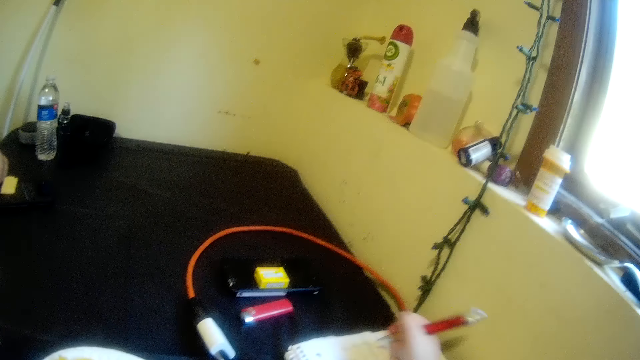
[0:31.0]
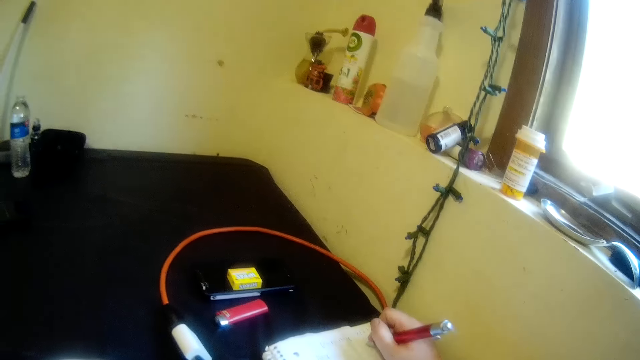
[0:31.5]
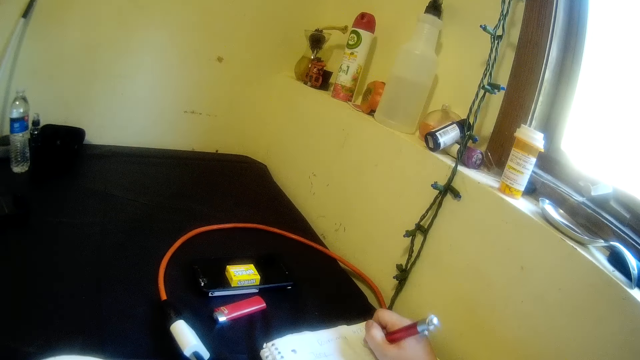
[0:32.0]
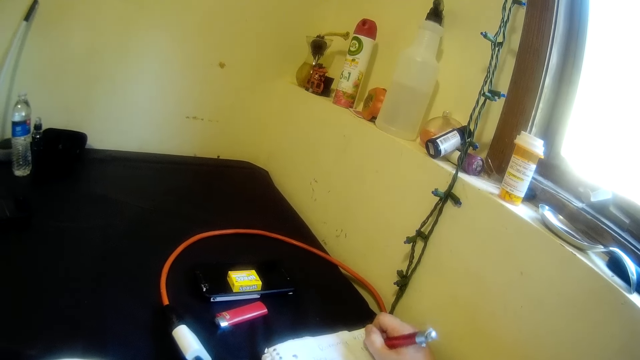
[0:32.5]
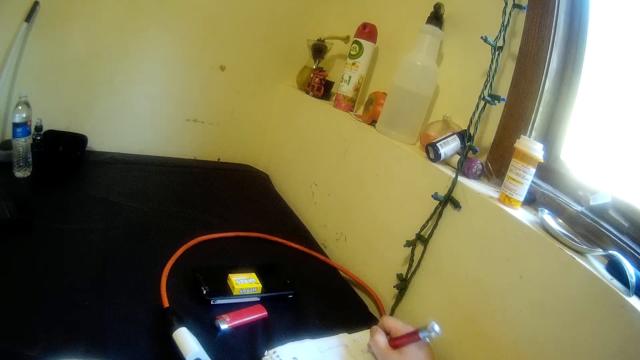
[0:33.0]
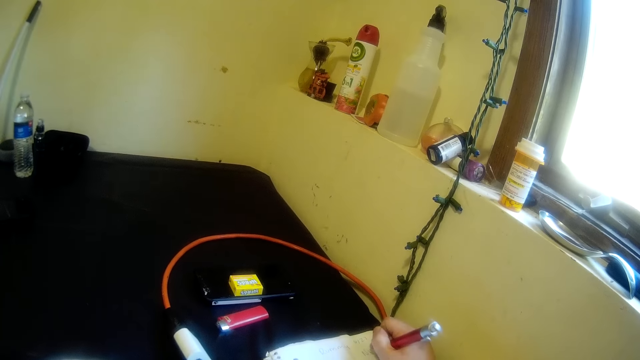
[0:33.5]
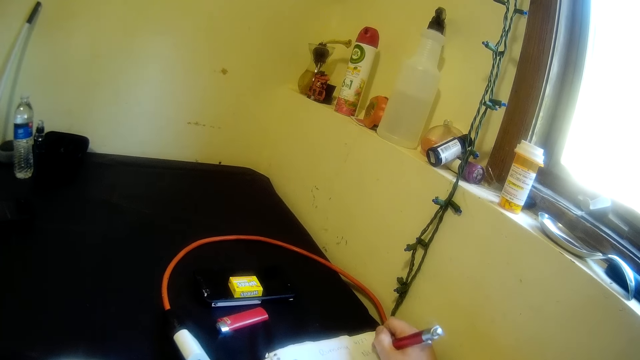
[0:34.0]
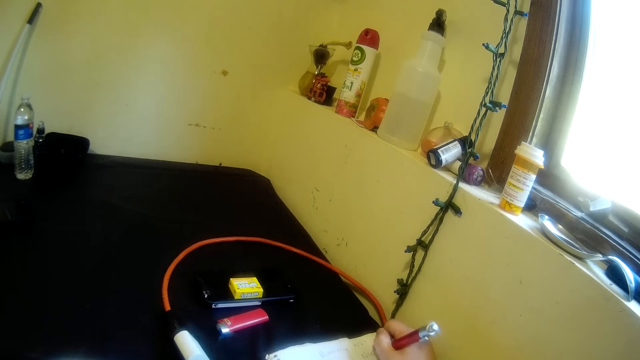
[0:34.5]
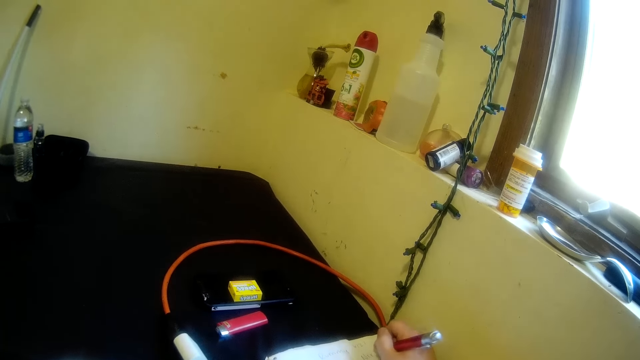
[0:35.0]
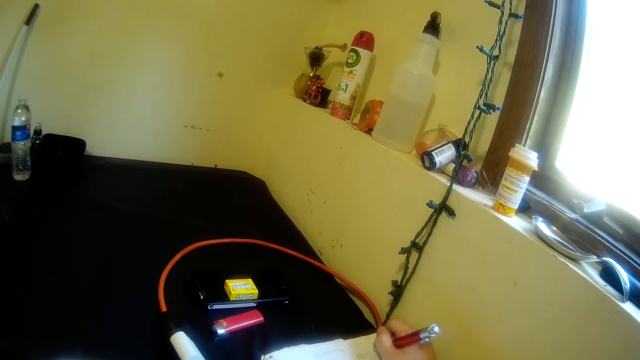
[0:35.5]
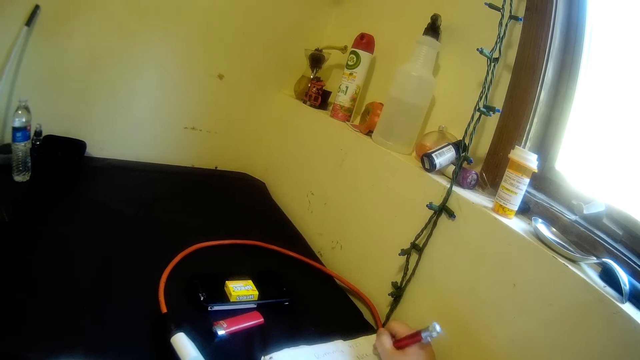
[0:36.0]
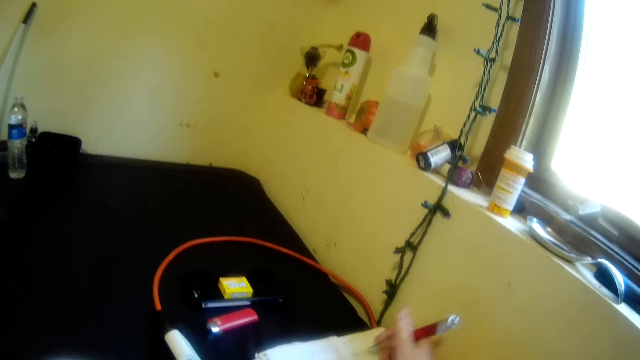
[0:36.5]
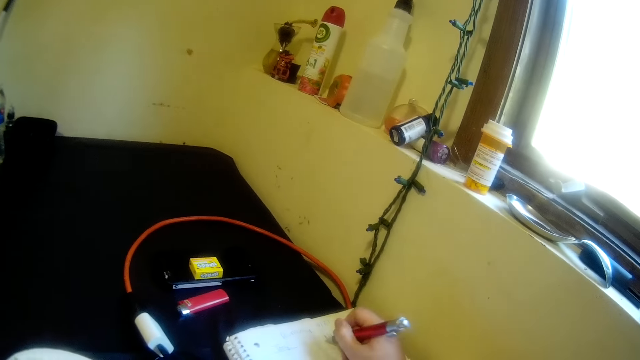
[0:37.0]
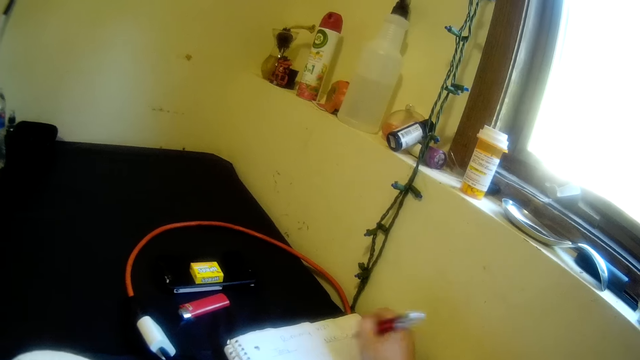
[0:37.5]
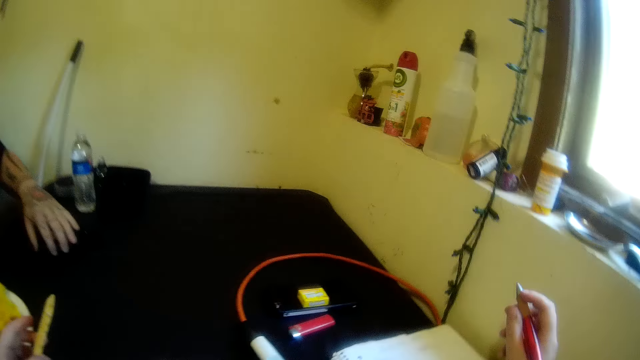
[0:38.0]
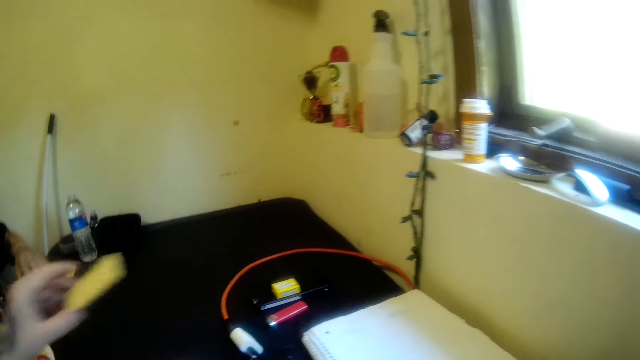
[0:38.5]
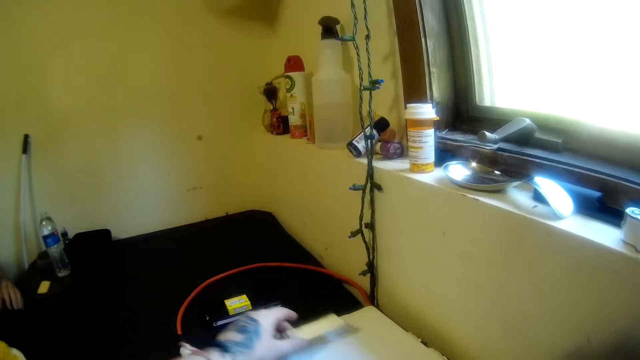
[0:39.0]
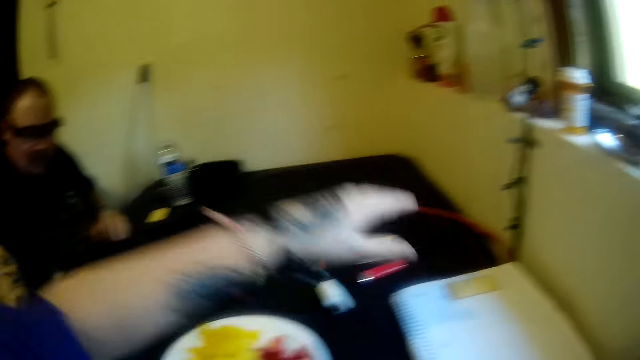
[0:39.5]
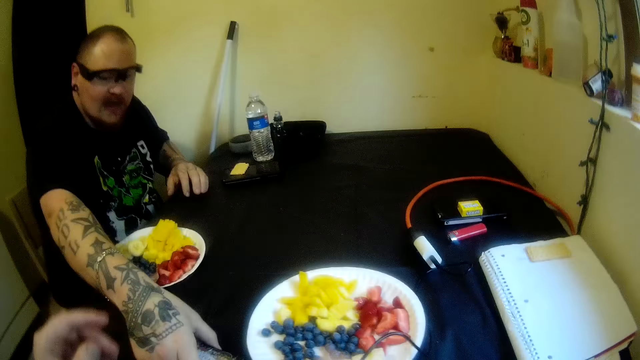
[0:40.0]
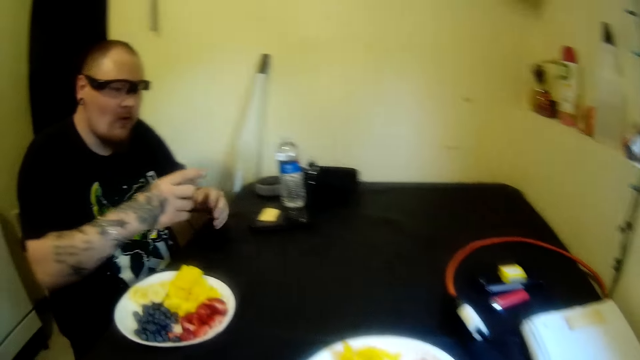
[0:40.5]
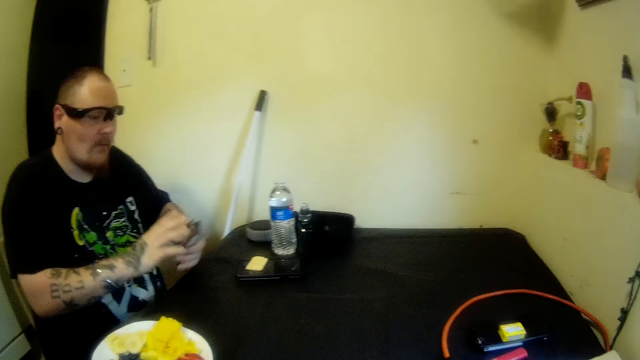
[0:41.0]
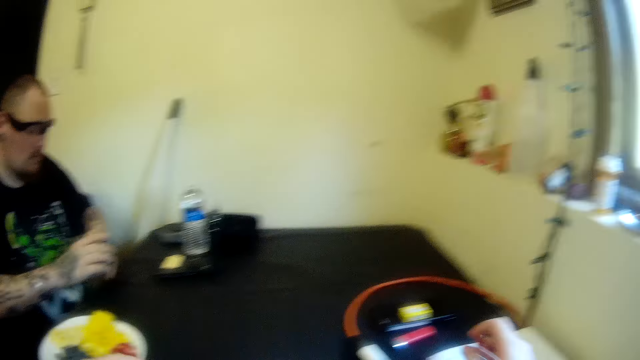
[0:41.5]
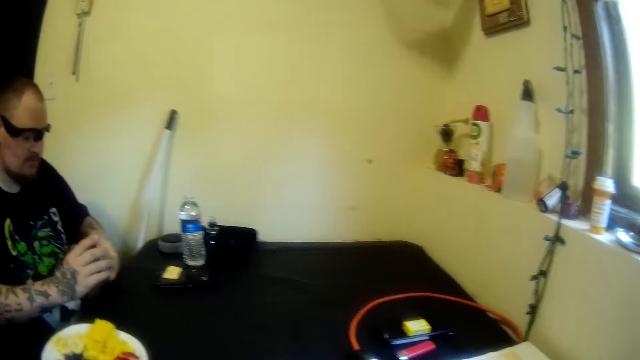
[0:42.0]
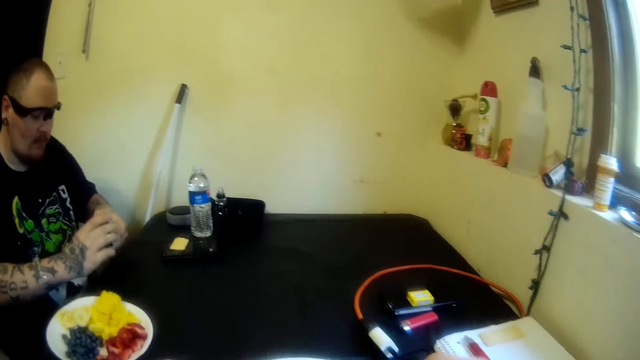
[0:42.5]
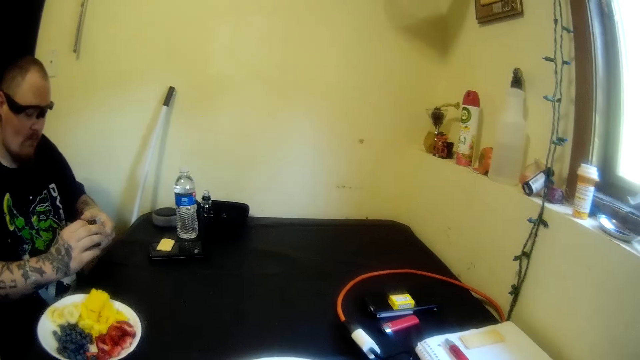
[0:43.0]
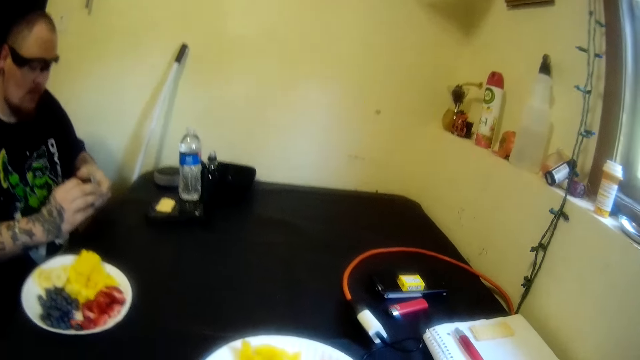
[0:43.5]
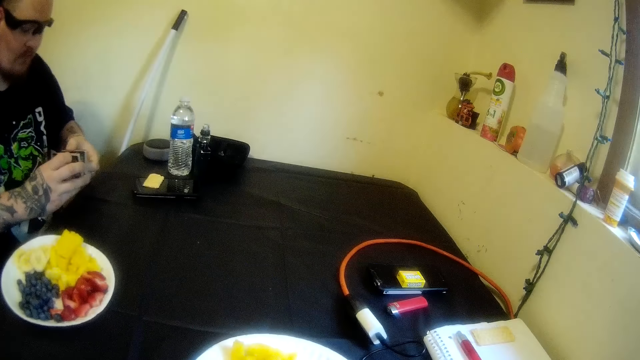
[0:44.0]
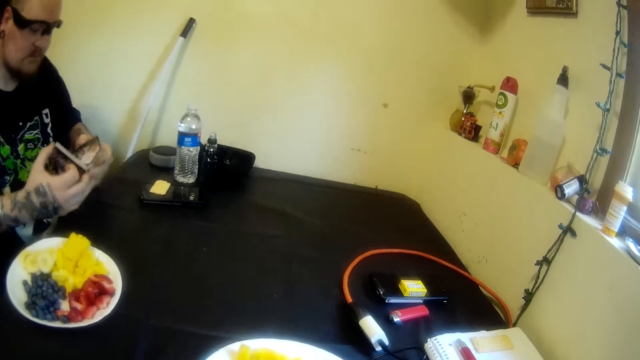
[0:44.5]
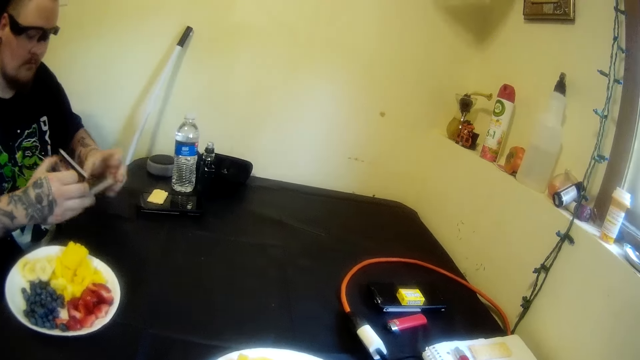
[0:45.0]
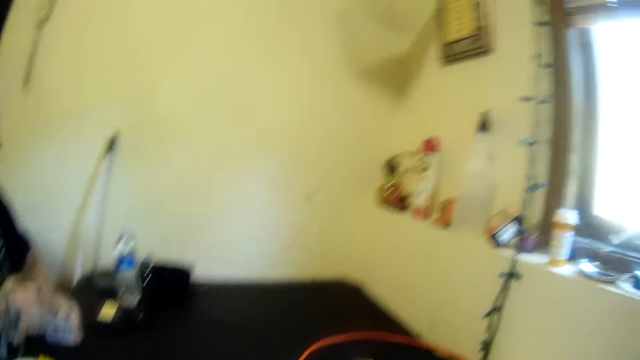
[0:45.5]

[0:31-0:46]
The camera wearer drops a wafer on the book on the table with her left hand. A man picks cards from the table with his right hand. The camera wearer lifts his hand. The man holds the cards and adjusts the cards with his hands. The camera wearer puts down the pen.

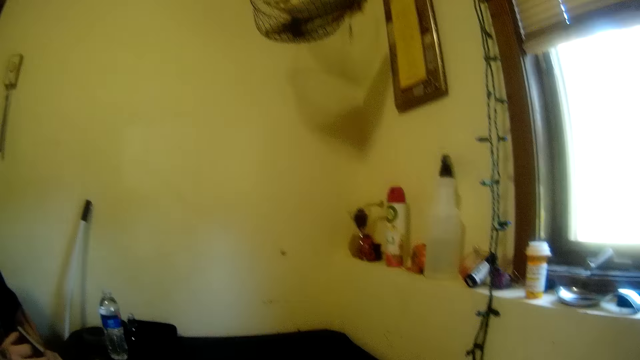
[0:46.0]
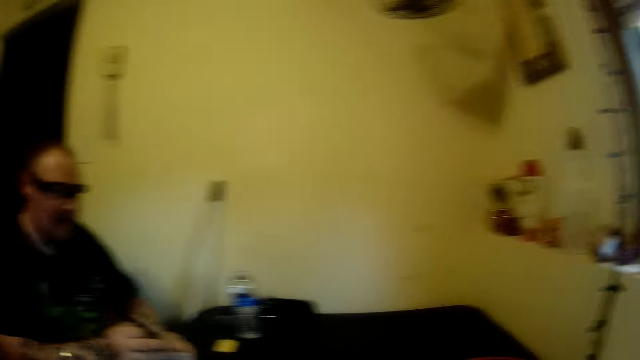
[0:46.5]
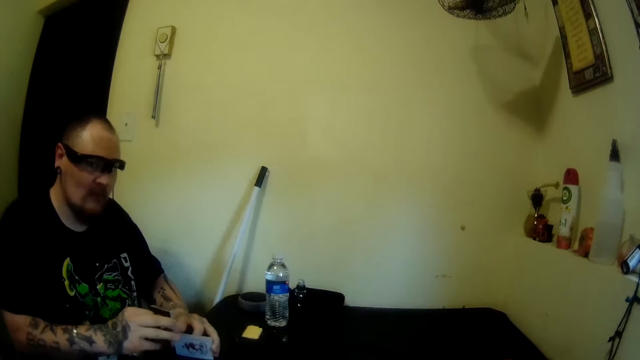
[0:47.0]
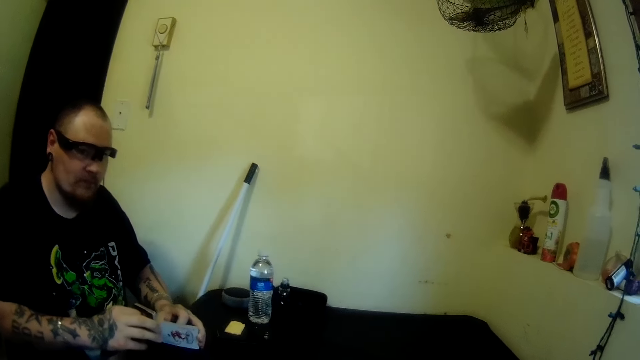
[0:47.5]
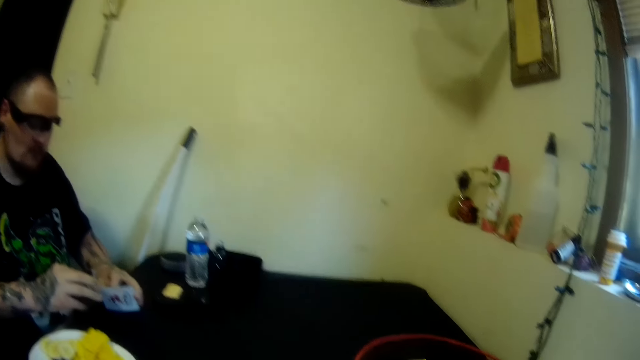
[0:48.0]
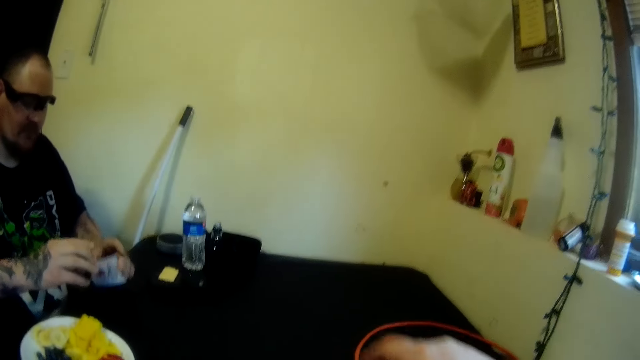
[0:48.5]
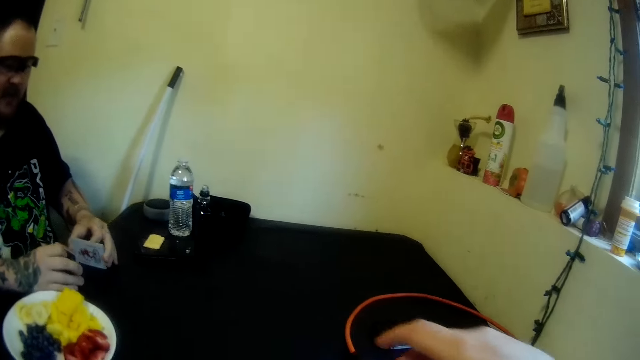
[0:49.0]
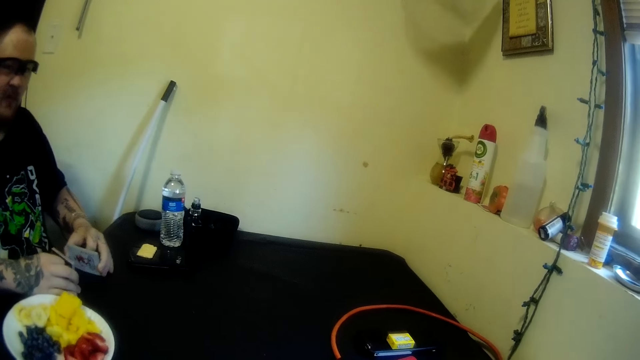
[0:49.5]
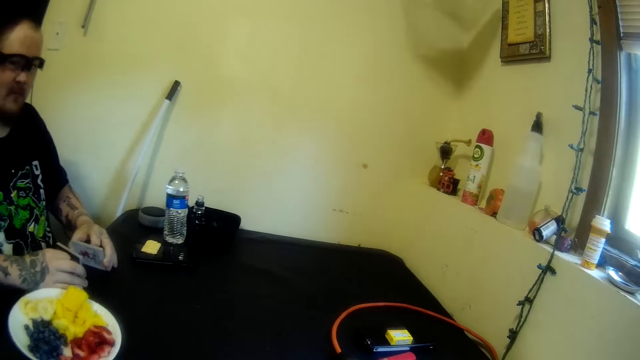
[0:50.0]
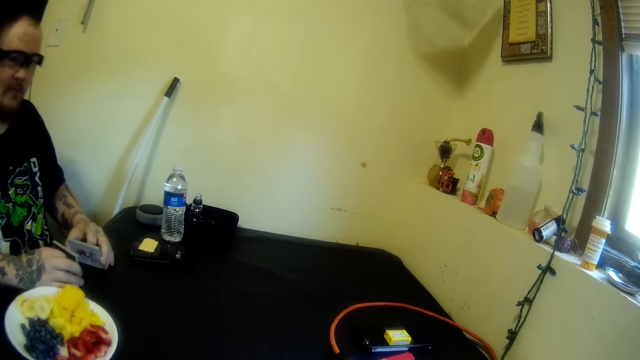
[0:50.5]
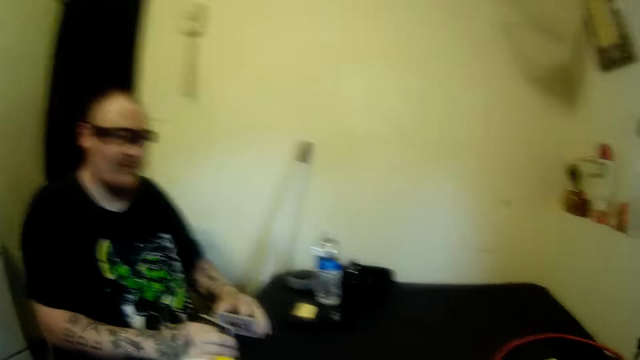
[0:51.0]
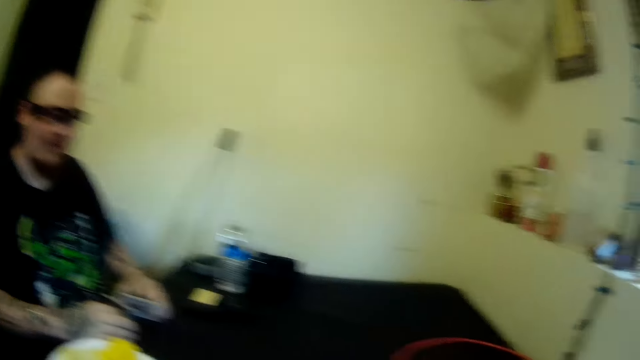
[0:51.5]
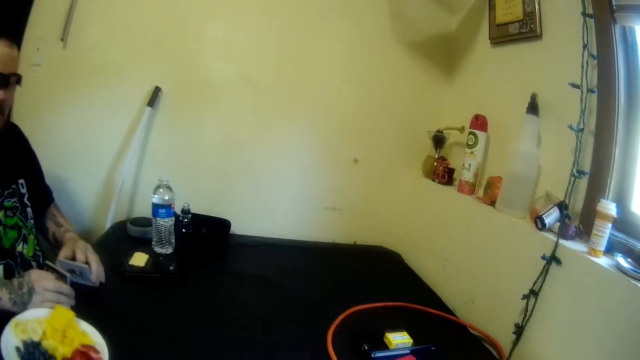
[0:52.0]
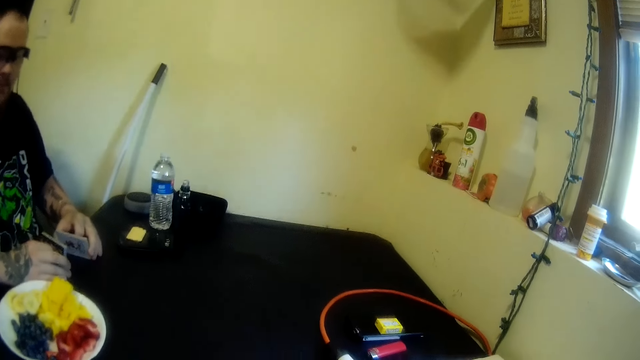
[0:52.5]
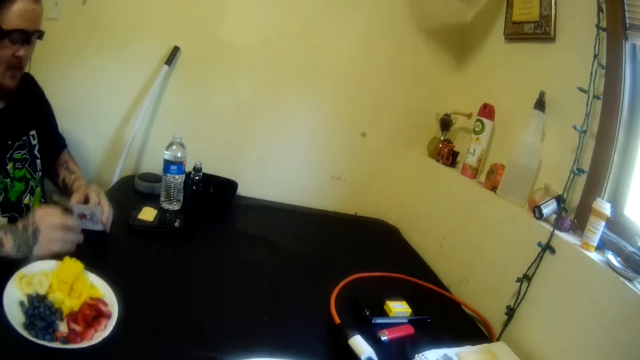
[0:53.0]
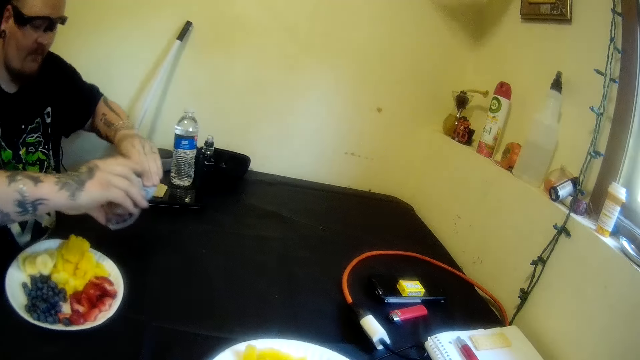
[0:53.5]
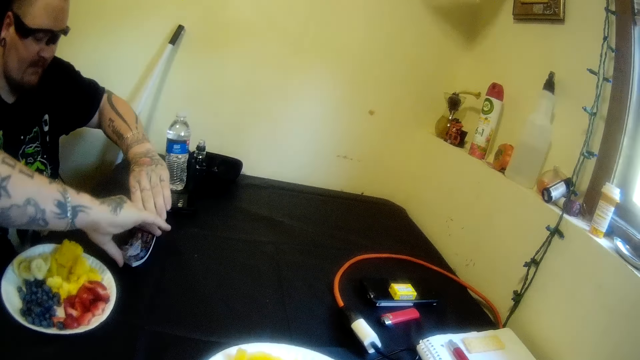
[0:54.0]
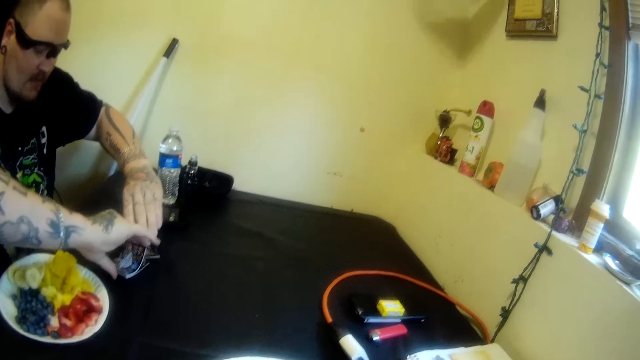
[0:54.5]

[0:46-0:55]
A man shuffles the cards on the table with his hands.
